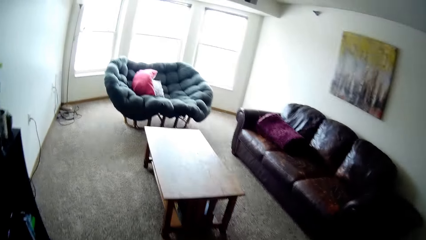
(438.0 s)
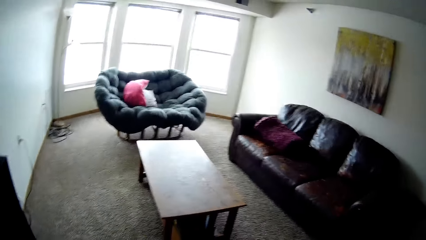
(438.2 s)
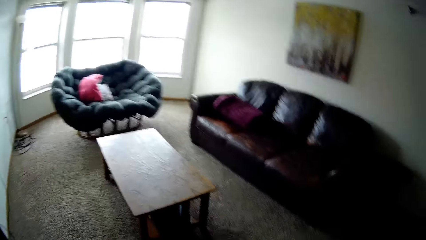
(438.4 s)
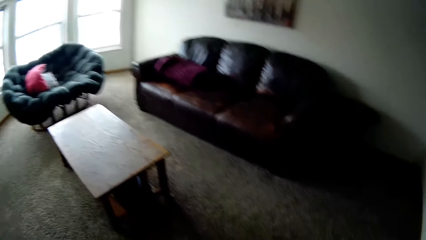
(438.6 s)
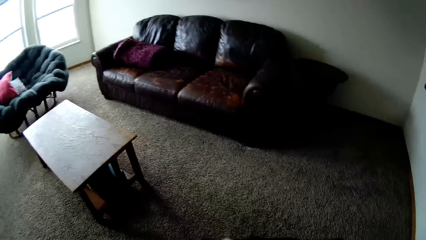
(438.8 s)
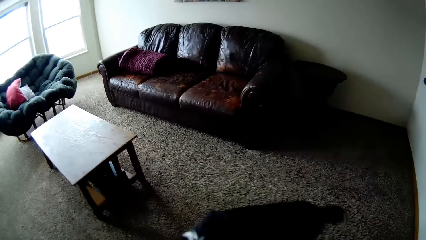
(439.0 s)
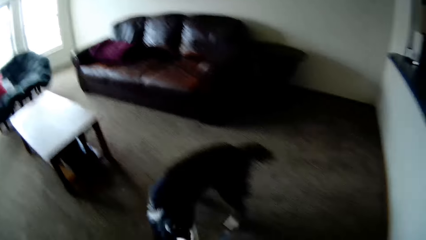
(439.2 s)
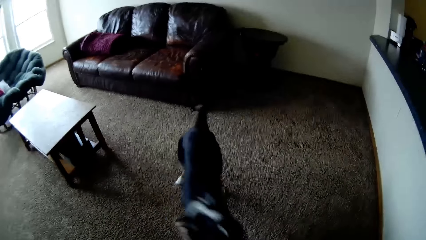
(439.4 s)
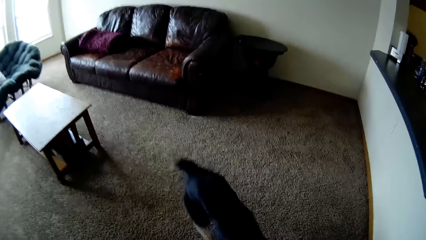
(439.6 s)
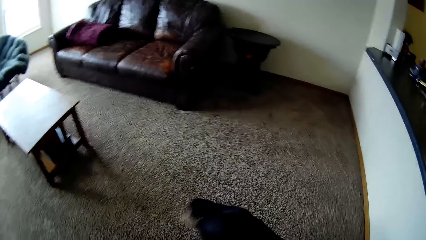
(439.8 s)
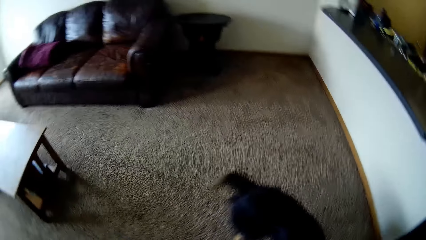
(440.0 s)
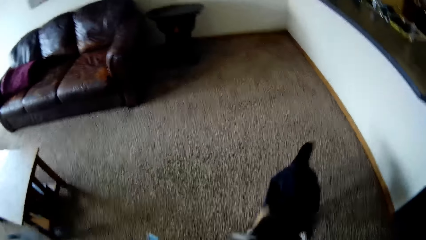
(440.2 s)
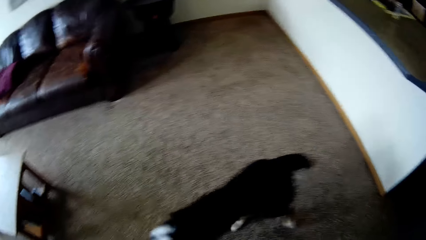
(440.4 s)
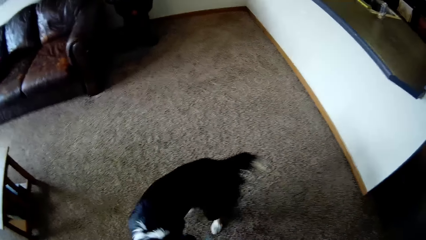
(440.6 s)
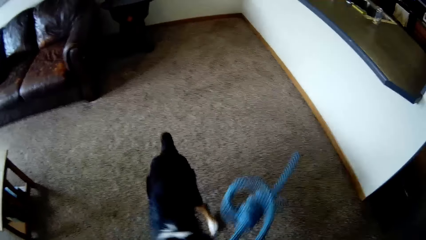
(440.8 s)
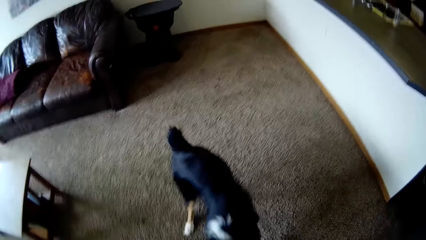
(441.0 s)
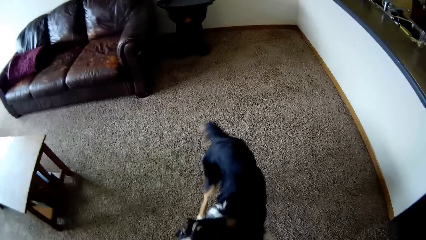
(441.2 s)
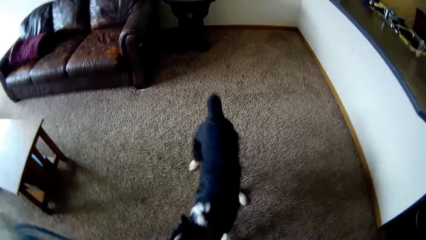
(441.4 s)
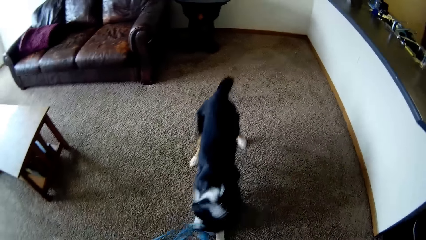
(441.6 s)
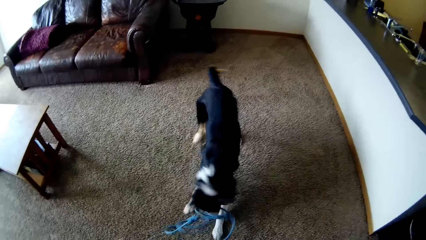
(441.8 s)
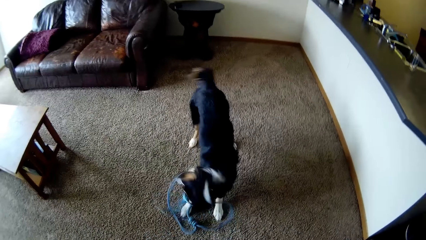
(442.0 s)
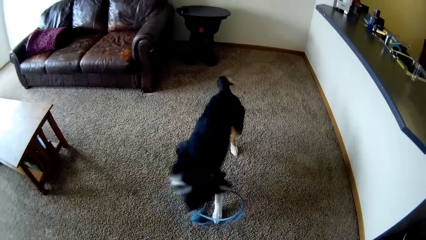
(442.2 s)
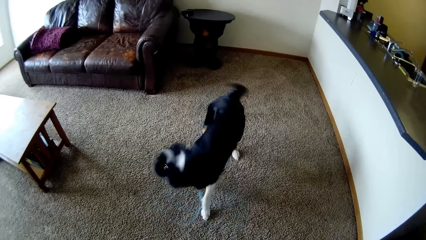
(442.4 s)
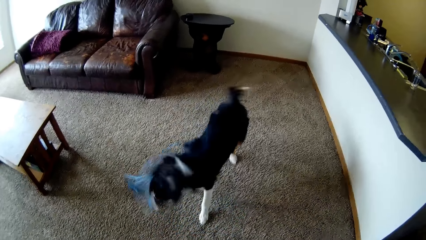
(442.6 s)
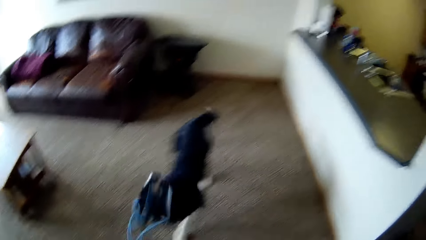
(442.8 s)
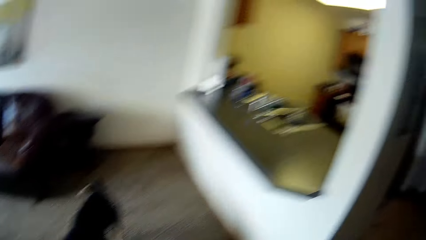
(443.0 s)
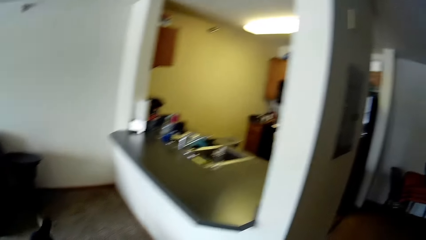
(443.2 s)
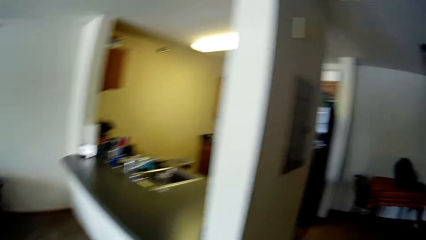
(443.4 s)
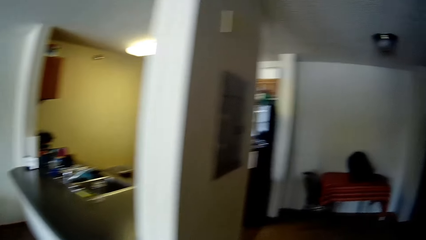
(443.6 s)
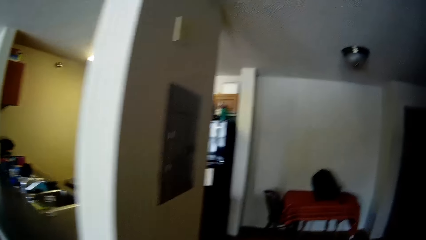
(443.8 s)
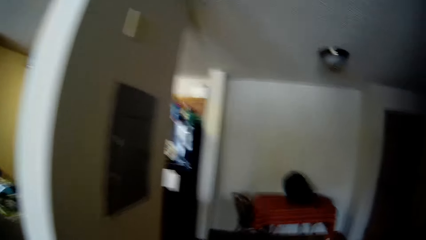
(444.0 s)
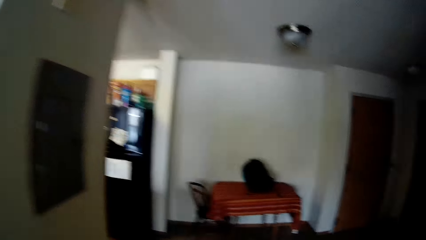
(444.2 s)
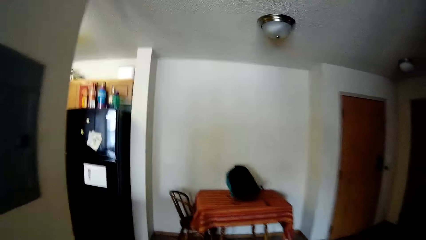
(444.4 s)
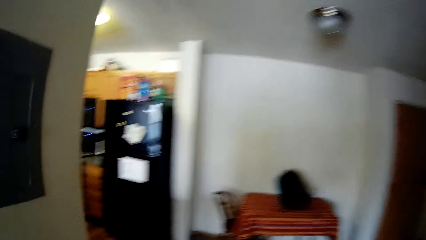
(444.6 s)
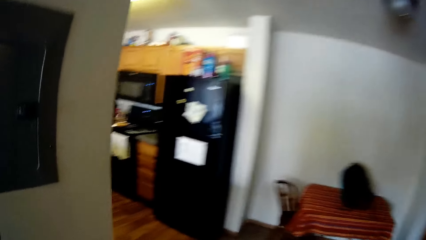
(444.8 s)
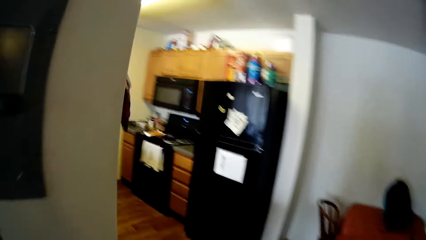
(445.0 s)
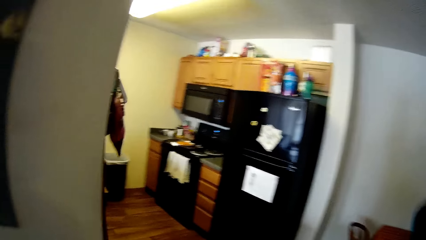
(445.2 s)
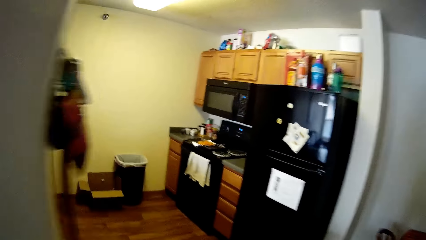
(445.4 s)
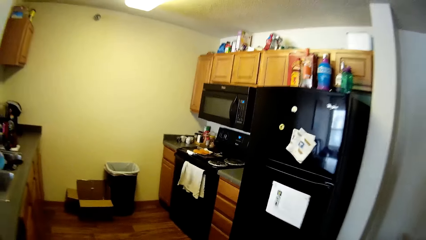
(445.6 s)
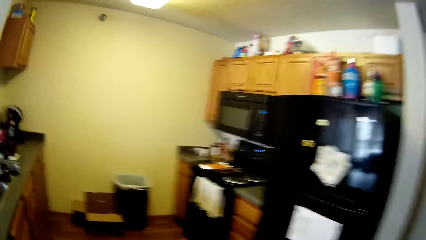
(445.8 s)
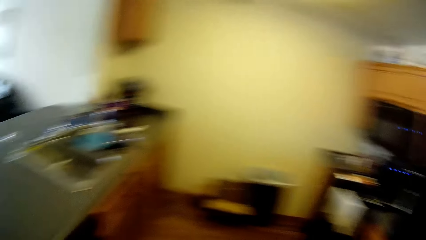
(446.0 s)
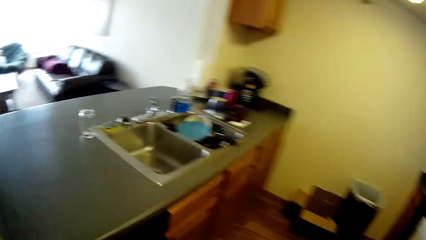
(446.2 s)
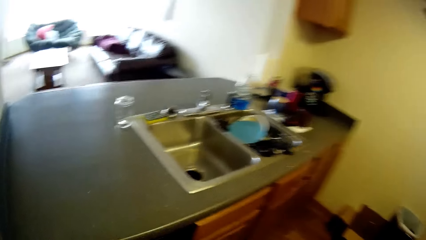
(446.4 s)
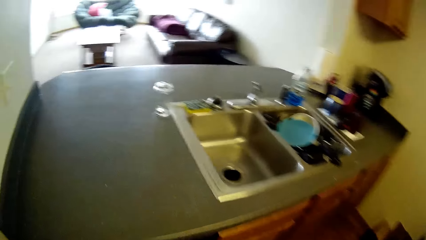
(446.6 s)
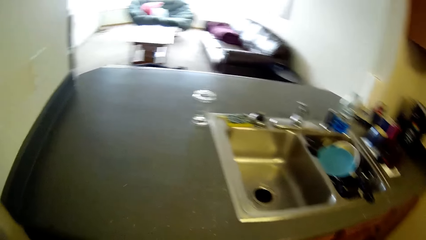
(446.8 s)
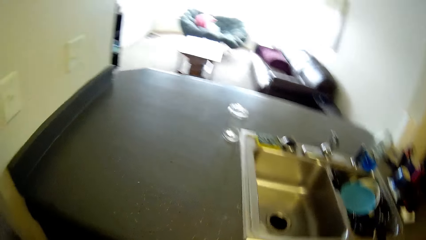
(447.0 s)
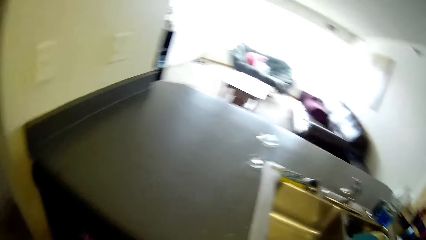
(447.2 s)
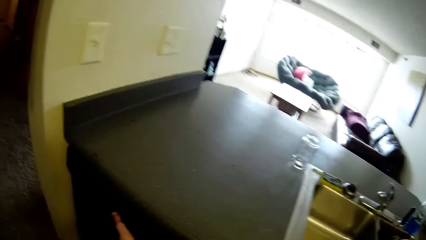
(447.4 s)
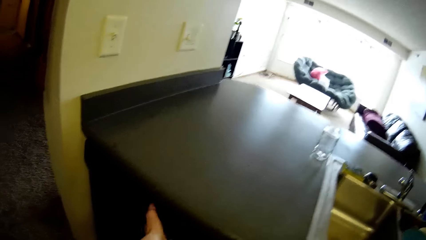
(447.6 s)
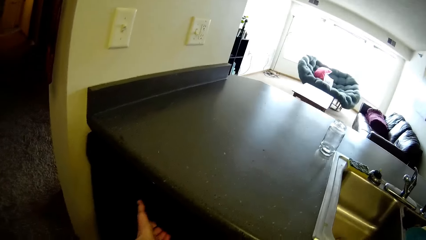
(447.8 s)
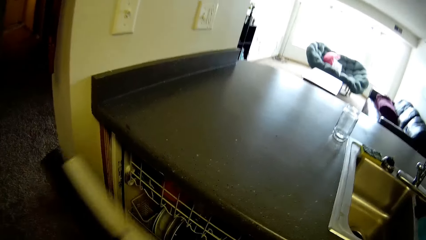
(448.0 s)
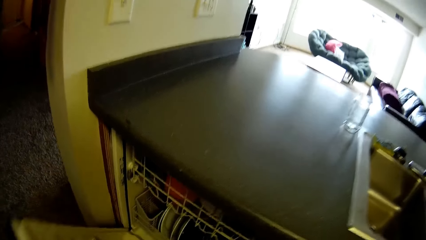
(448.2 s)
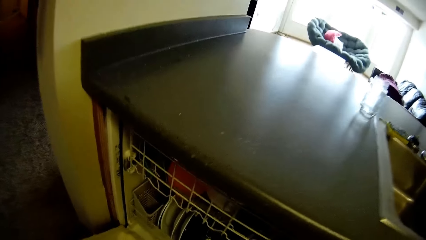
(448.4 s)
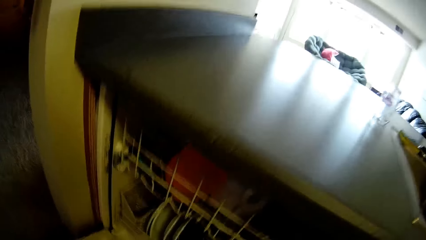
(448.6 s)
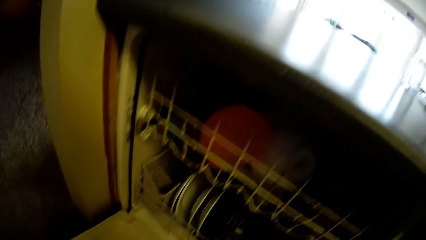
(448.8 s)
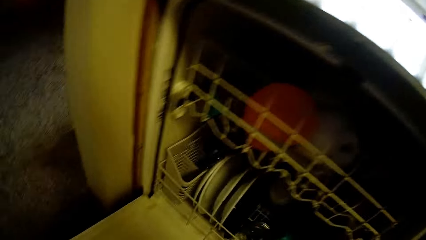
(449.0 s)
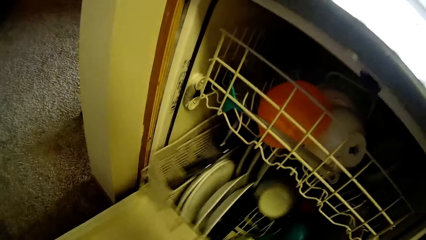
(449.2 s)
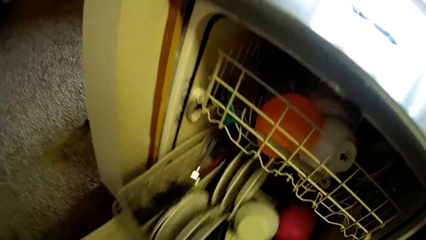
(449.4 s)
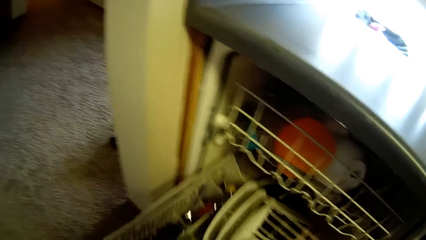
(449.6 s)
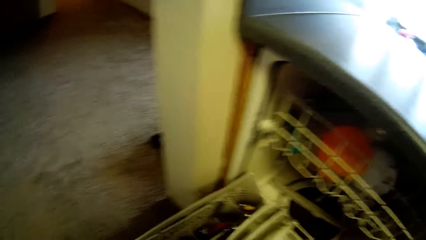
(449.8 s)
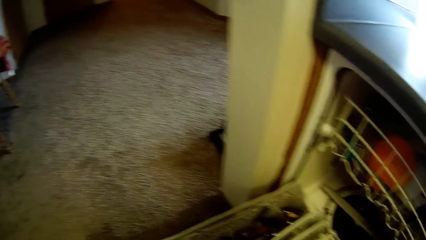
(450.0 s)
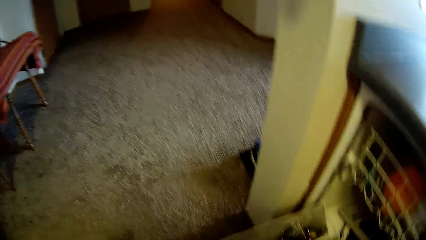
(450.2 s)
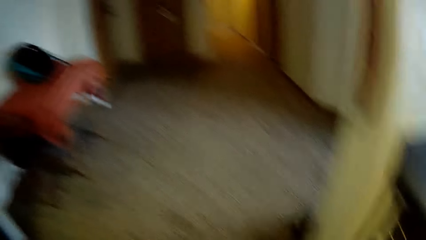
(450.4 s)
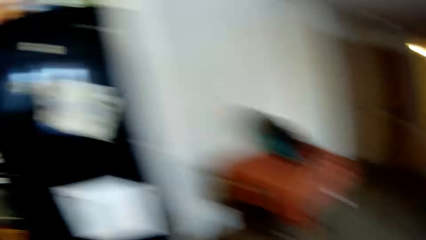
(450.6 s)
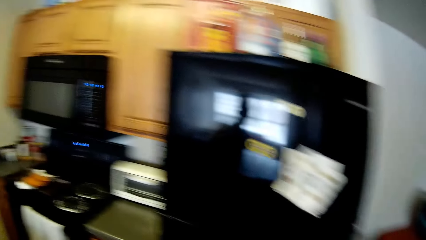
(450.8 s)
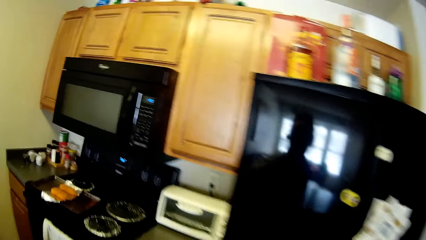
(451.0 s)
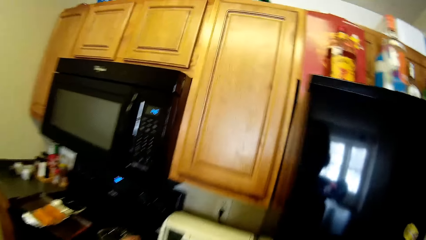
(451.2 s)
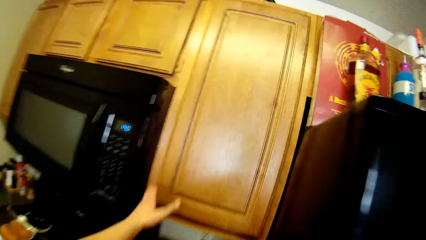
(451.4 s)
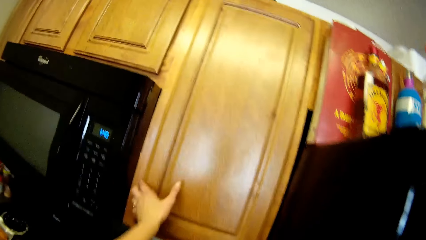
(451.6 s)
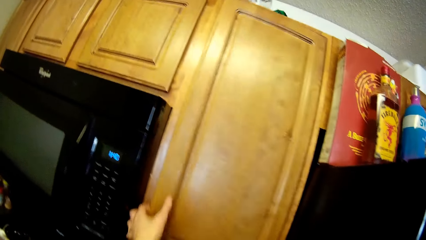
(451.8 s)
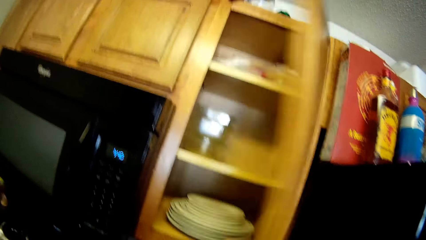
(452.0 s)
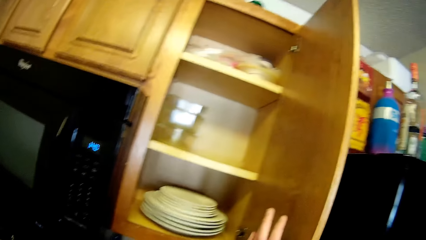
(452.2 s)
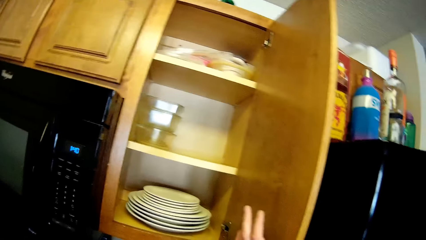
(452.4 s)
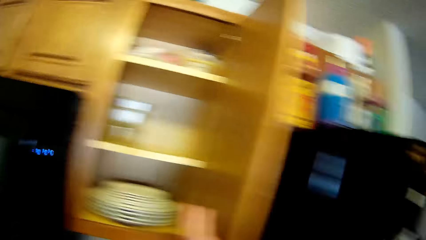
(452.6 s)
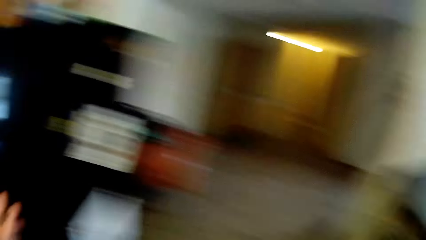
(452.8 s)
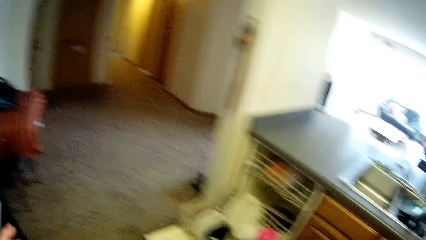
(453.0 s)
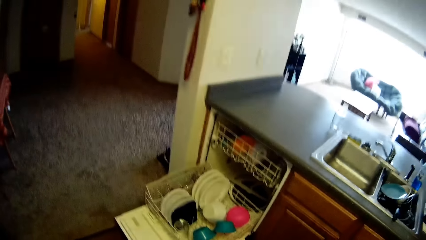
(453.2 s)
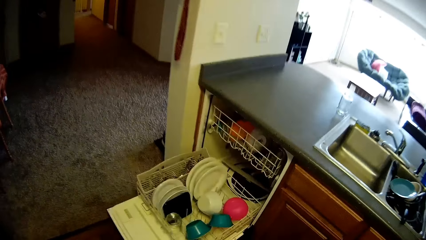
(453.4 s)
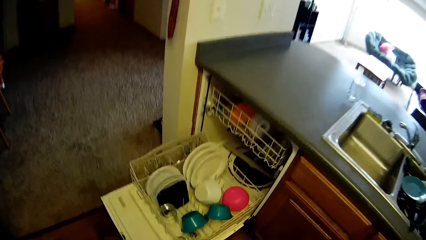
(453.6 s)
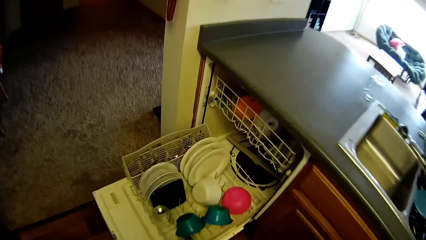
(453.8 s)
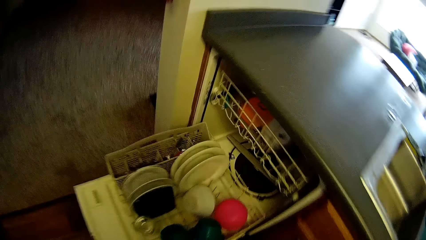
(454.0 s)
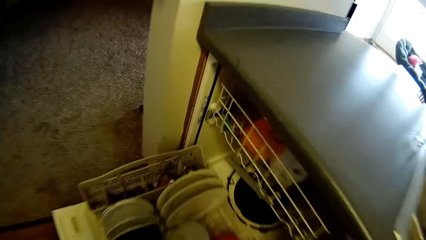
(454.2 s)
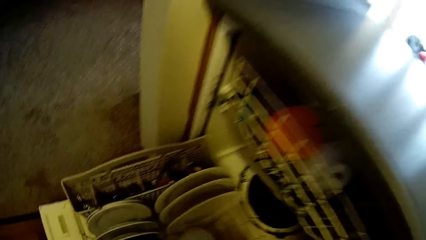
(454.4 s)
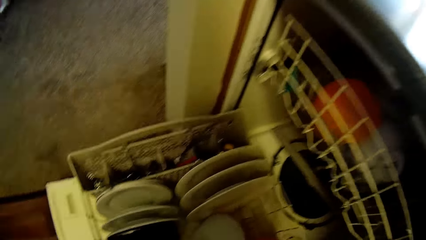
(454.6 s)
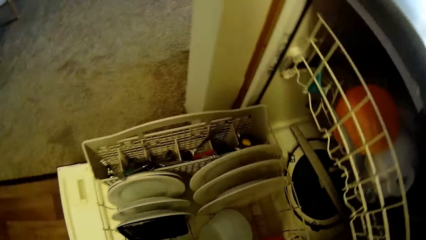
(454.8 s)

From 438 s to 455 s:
The camera wearer drops the rope on the floor with both hands. She moves towards the kitchen. She opens a dishwasher with her left hand. She pulls a plate rack inside the dishwasher with her left hand. She turns around and moves towards a cupboard. She opens the cupboard with her left hand. She moves towards the dishwasher. She turns around.
